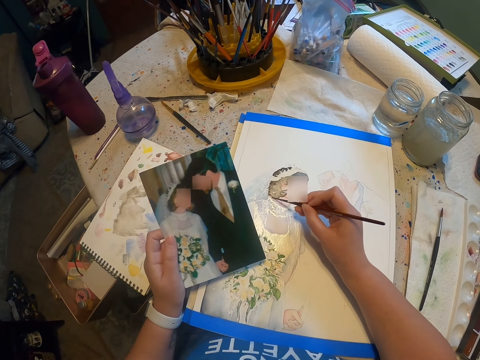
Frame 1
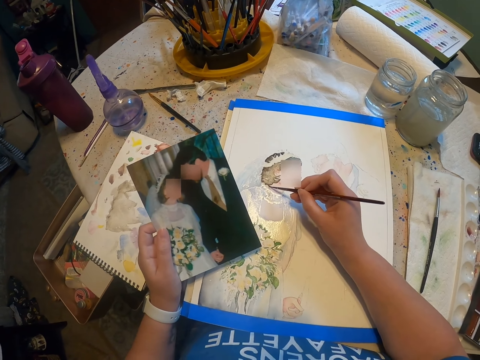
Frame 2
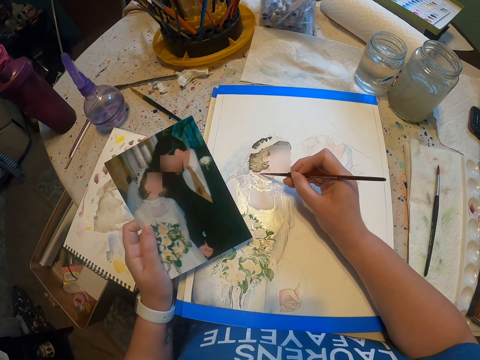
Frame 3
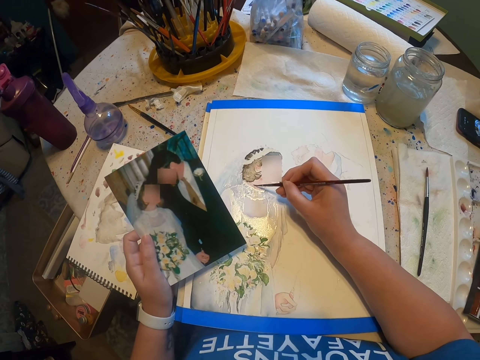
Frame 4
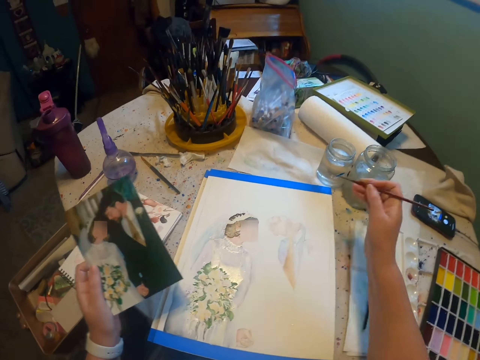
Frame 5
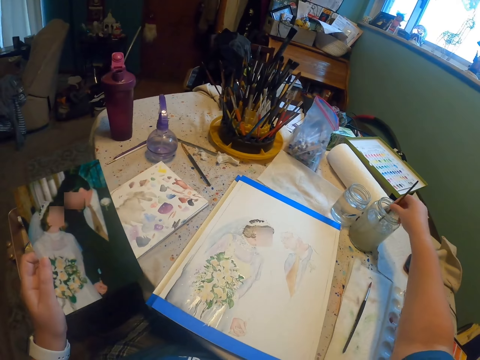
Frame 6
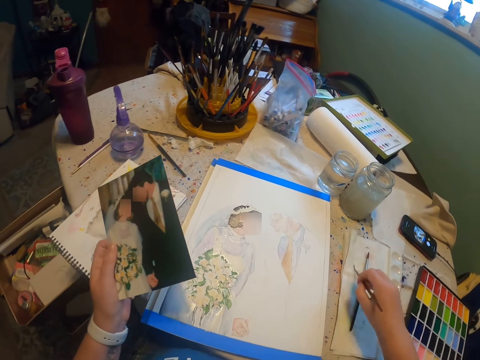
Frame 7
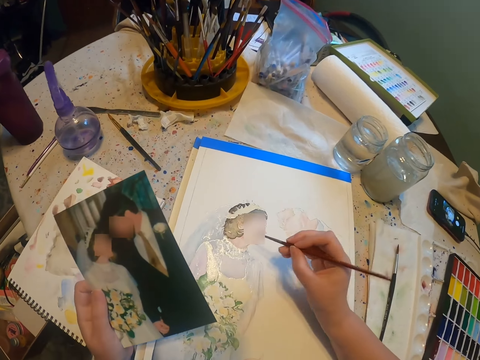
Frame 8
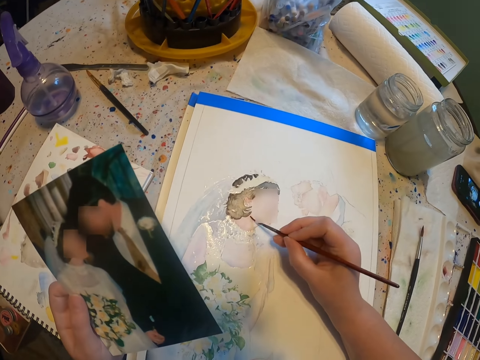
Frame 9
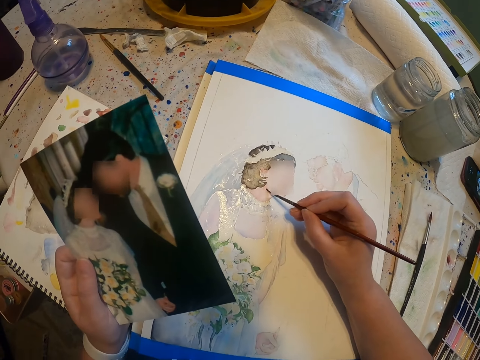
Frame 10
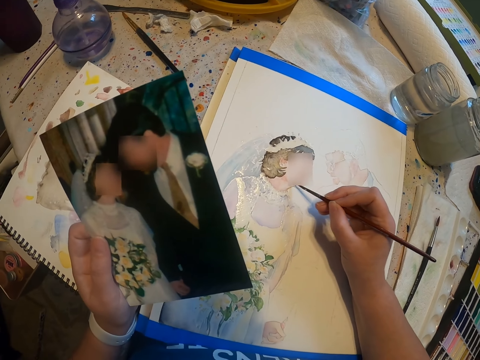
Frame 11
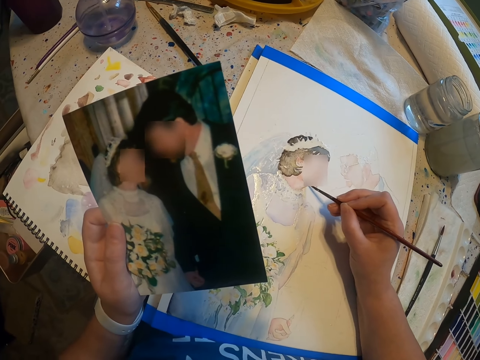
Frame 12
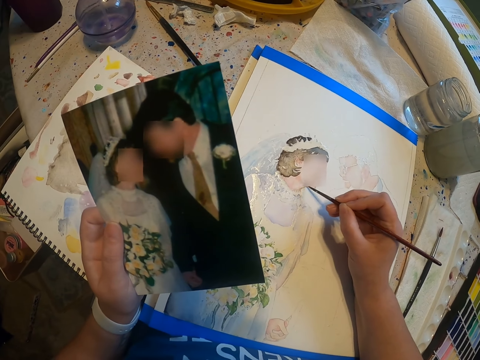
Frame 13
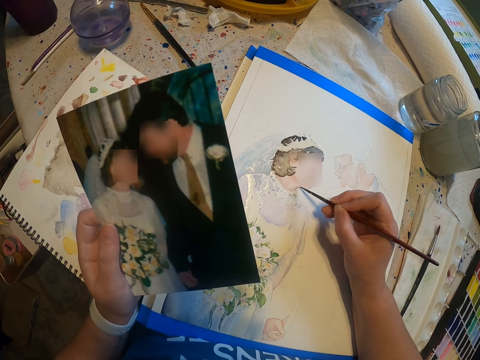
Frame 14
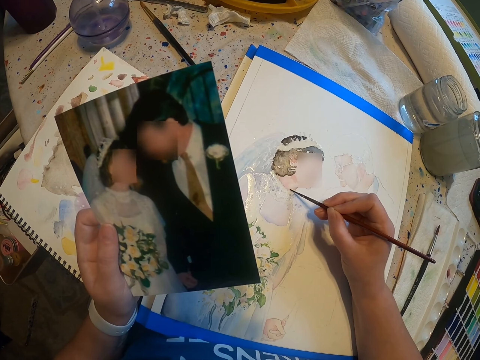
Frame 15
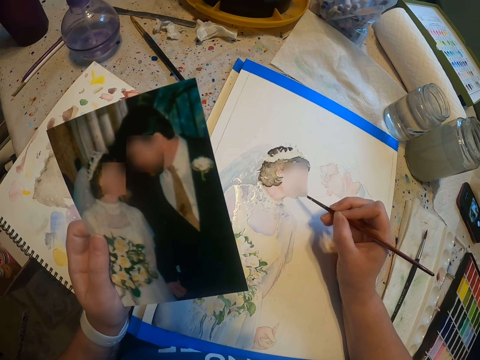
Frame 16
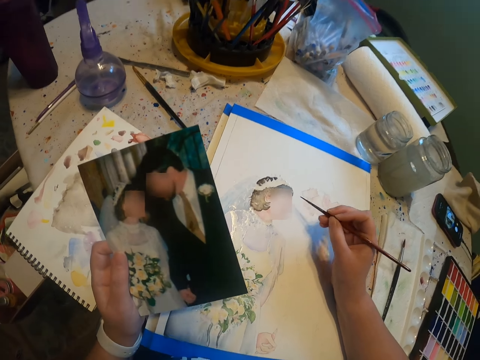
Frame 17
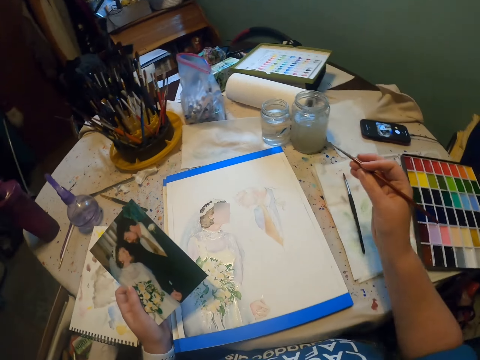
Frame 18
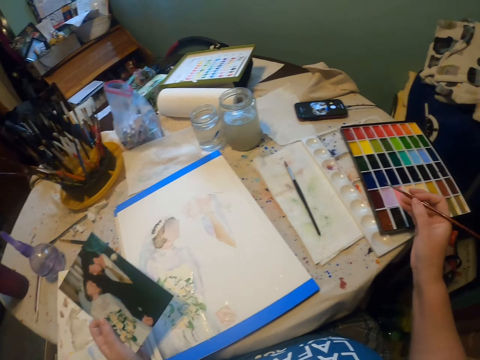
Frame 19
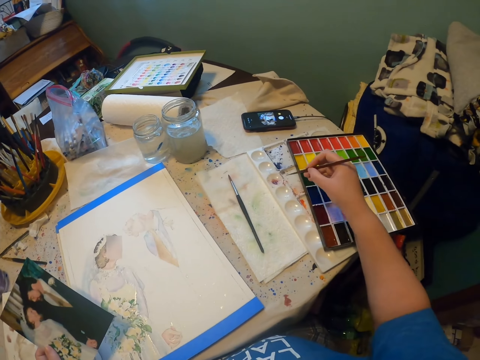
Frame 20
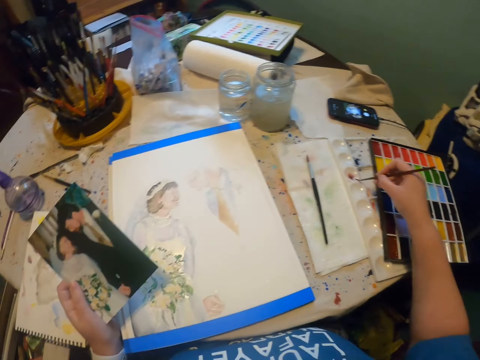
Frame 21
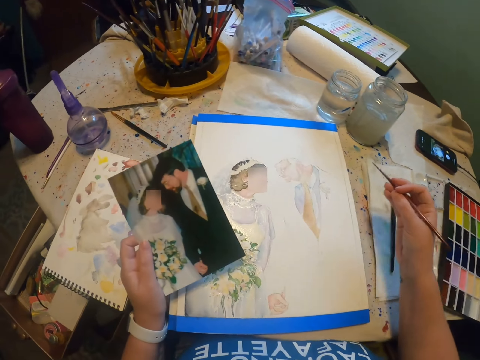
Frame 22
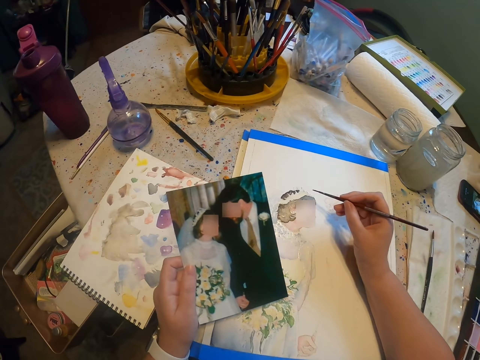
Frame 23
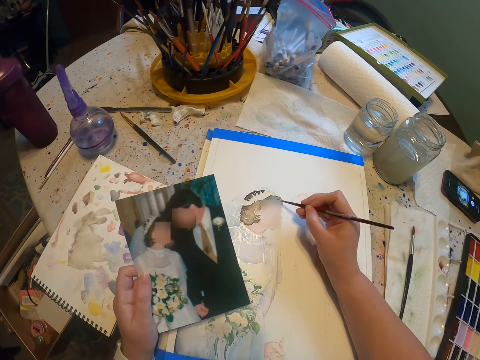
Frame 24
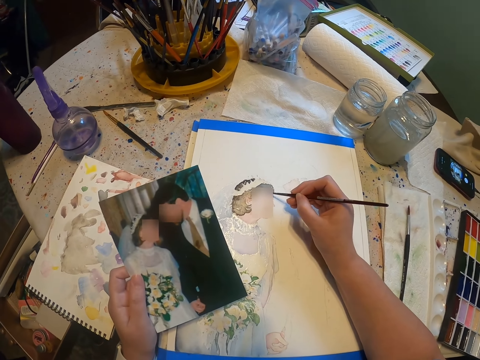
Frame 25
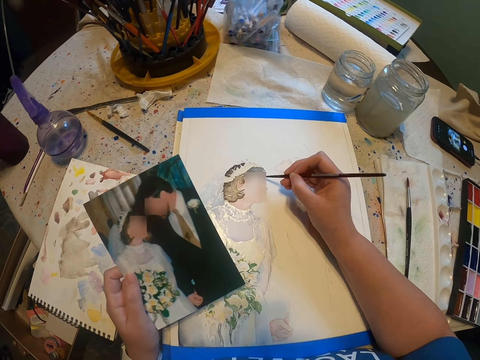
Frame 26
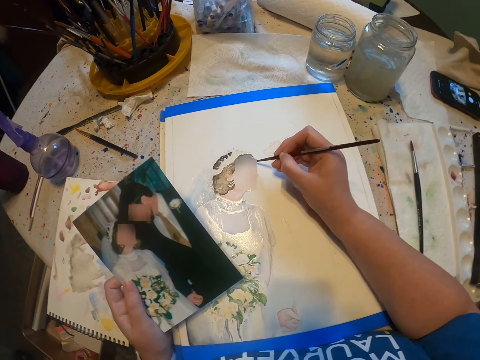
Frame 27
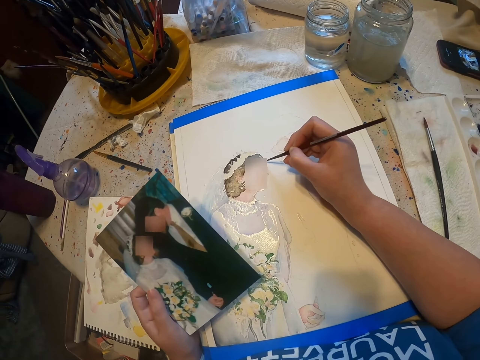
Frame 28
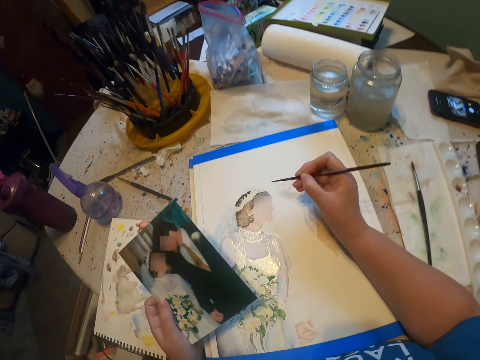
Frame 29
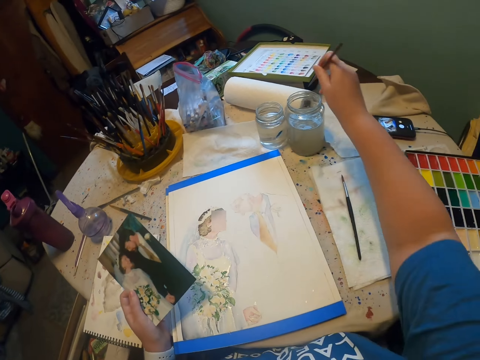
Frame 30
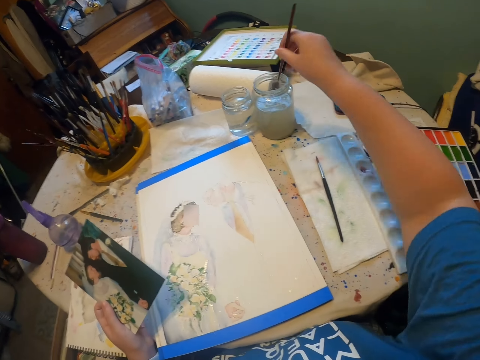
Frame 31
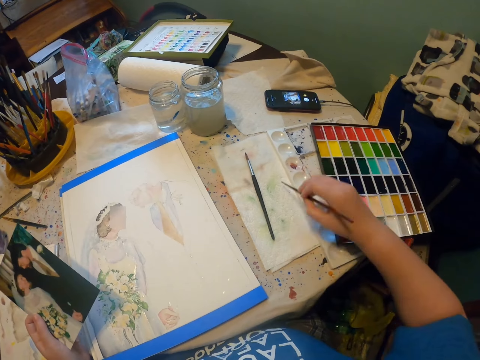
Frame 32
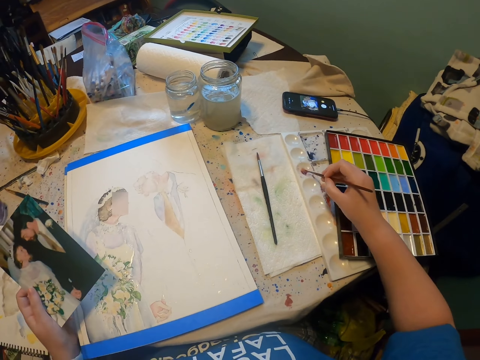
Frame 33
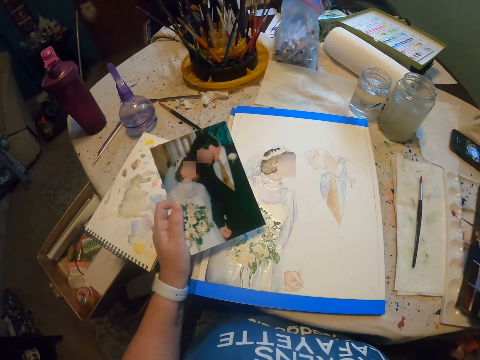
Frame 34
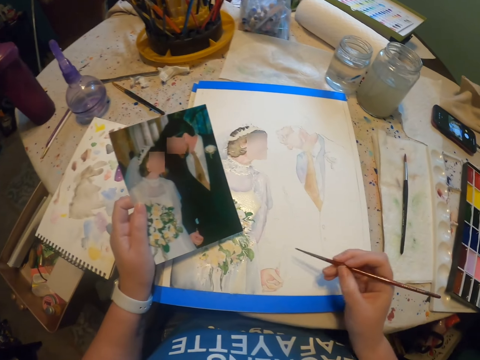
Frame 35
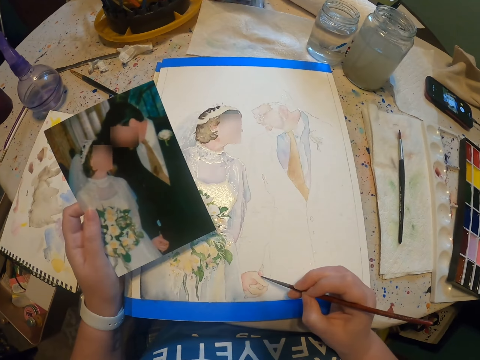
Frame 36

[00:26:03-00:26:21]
The camera wearer dips the paint brush in a water color. They reduce paint from the paint brush. They paint on the paint paper. They add paint on the paint brush. They paint the sketch with the brush. They dip the paint brush in the water color. They add paint on the paint brush.

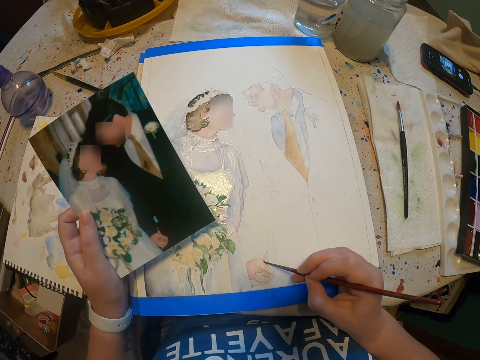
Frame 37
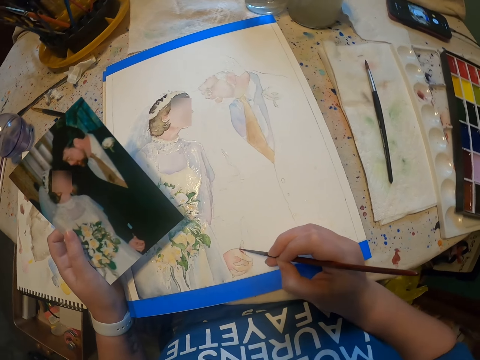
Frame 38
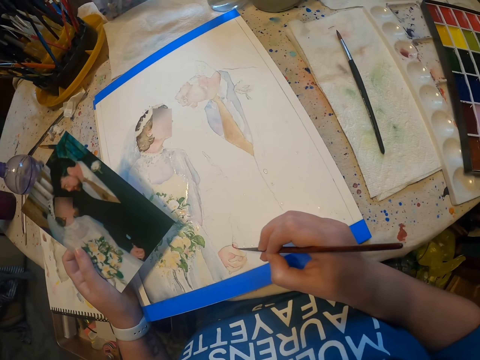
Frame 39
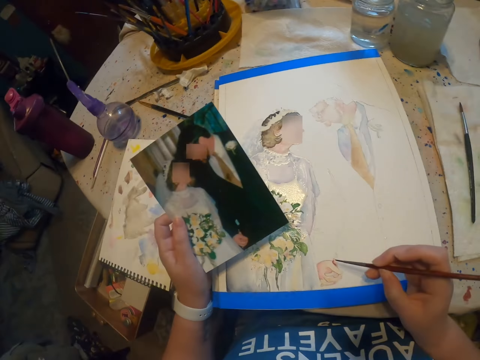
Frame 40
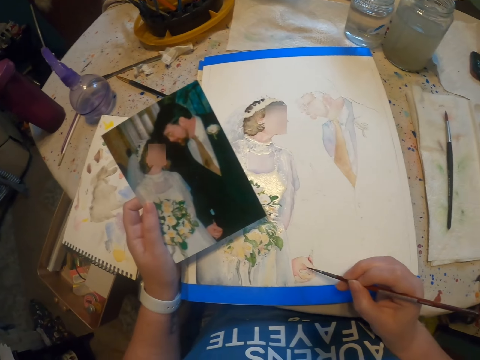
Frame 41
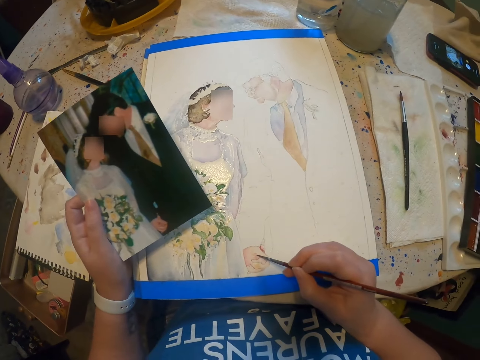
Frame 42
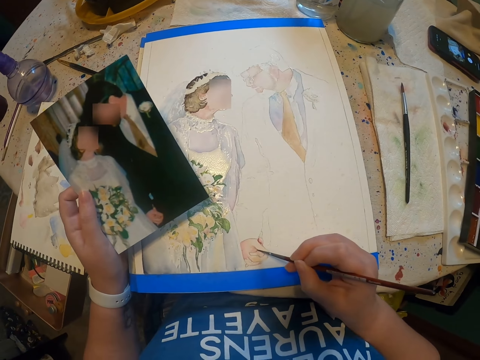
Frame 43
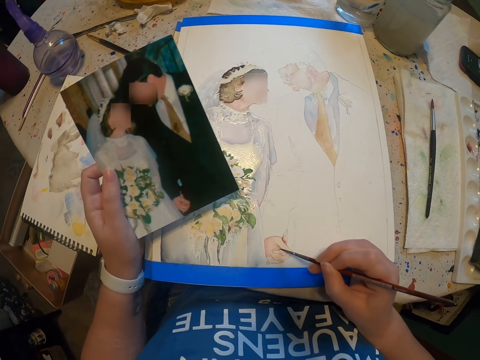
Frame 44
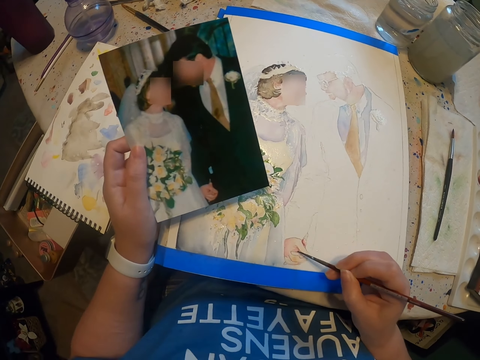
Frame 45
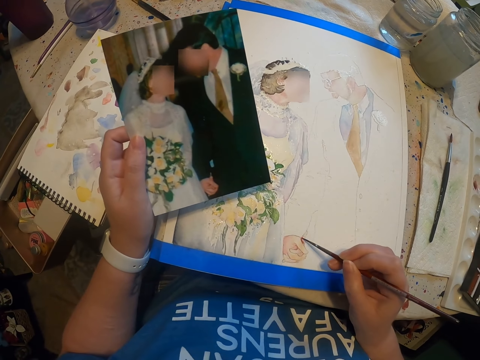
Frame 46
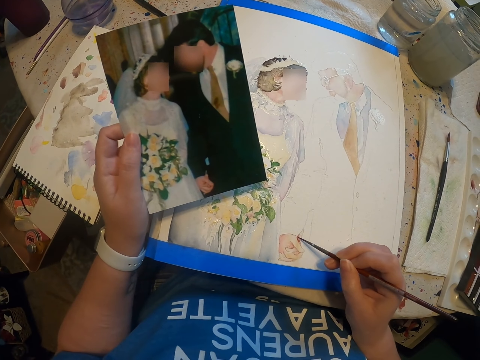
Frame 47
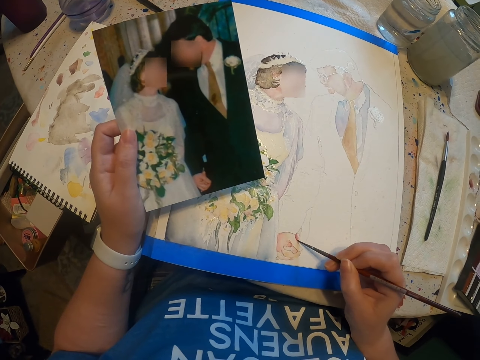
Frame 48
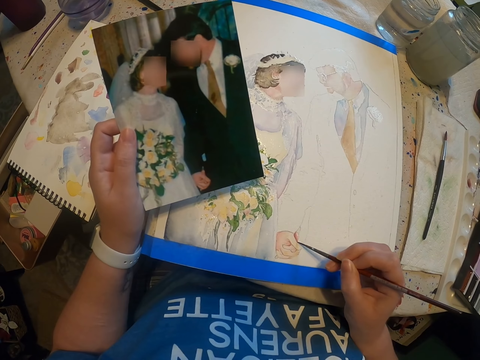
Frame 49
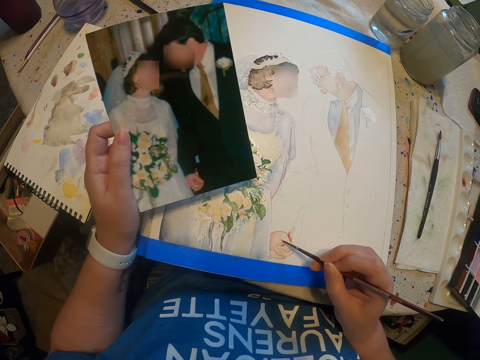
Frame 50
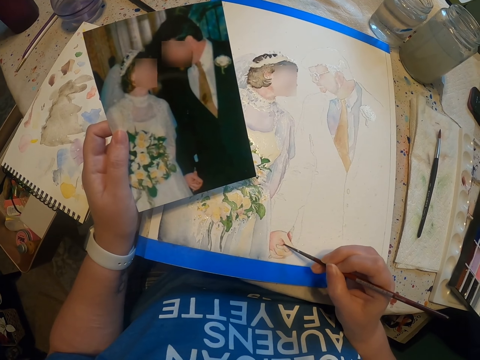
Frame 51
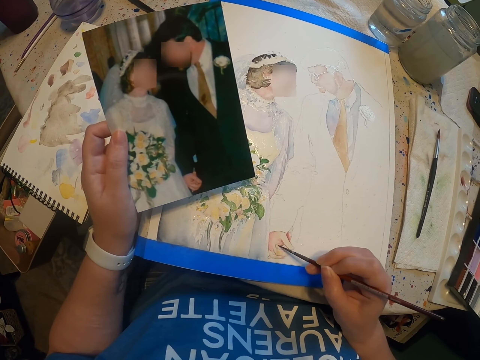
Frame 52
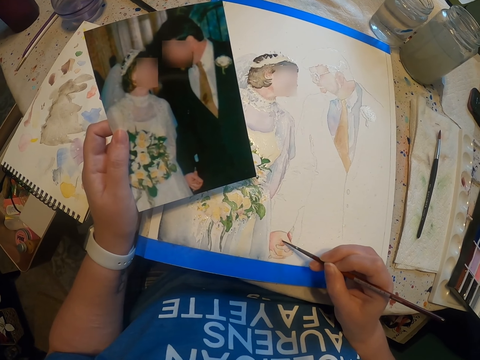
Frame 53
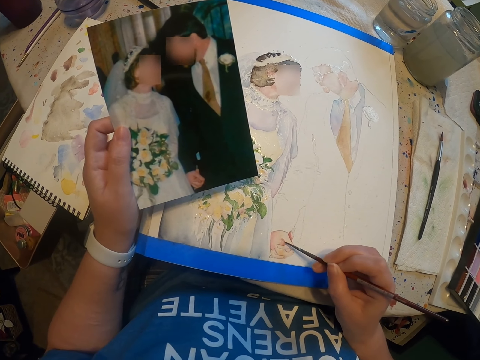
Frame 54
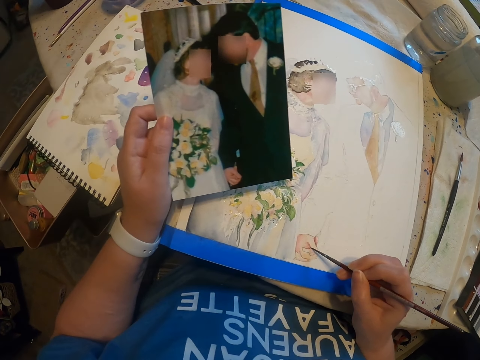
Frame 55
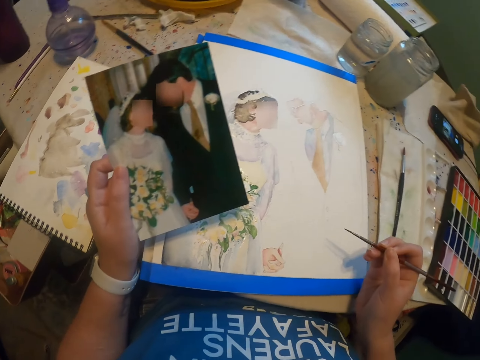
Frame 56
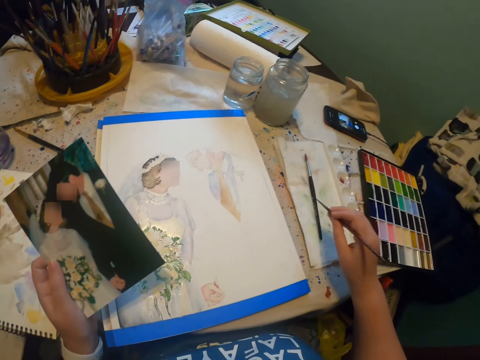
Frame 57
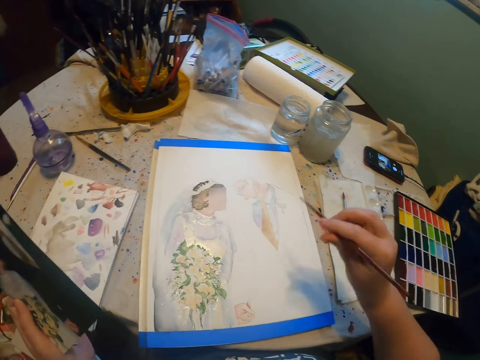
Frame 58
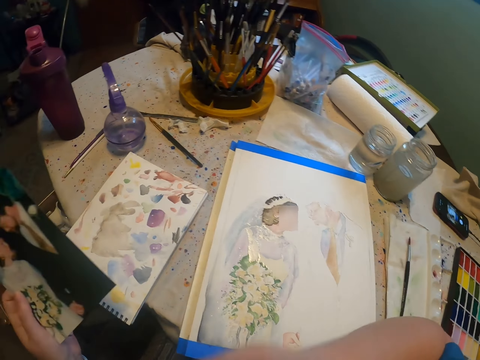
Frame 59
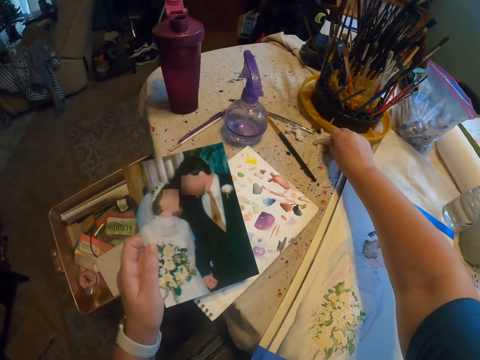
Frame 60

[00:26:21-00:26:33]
The camera wearer paints the sketch with the brush. They reduce paint from the paint brush.
